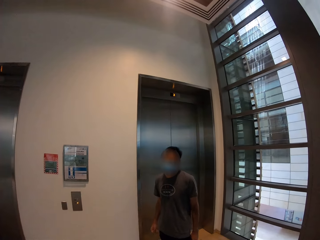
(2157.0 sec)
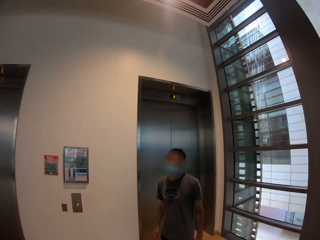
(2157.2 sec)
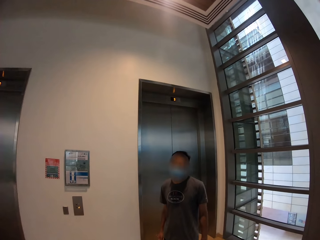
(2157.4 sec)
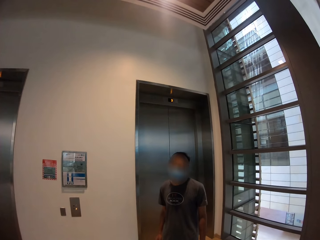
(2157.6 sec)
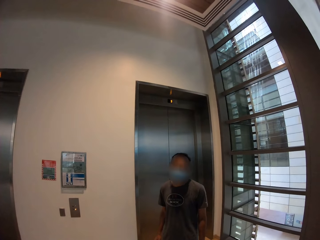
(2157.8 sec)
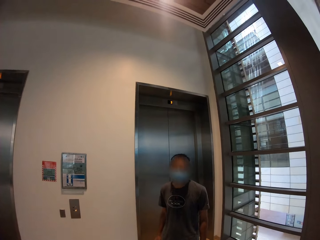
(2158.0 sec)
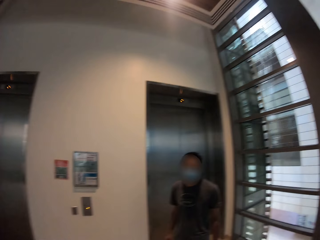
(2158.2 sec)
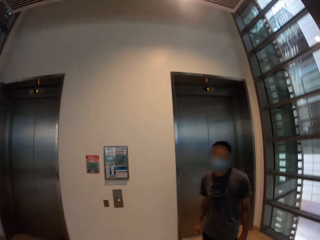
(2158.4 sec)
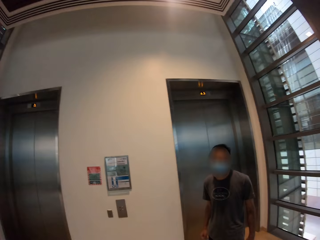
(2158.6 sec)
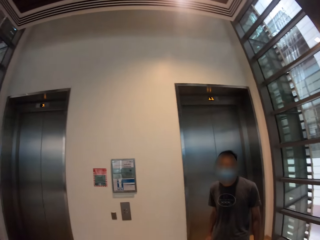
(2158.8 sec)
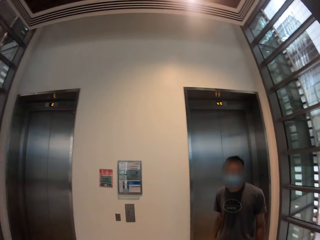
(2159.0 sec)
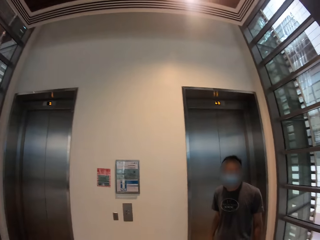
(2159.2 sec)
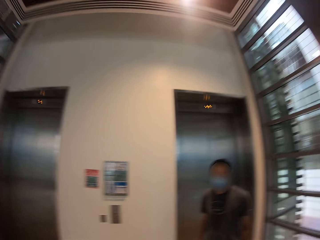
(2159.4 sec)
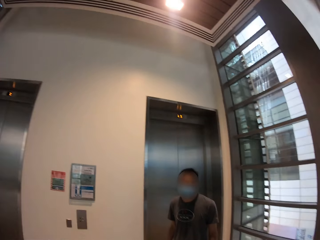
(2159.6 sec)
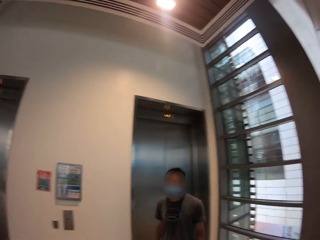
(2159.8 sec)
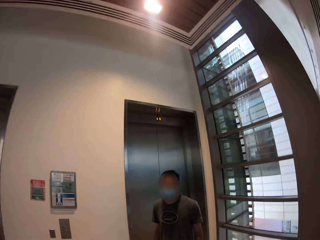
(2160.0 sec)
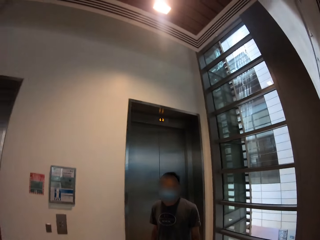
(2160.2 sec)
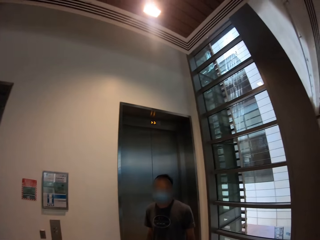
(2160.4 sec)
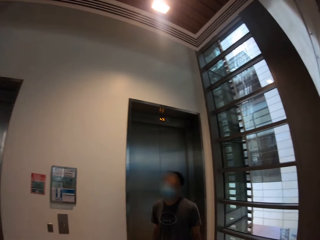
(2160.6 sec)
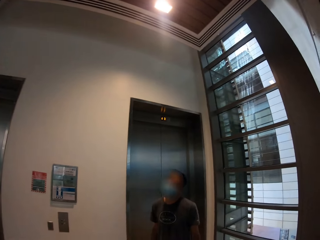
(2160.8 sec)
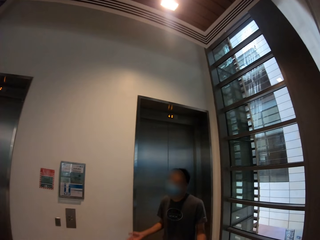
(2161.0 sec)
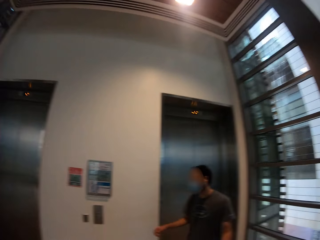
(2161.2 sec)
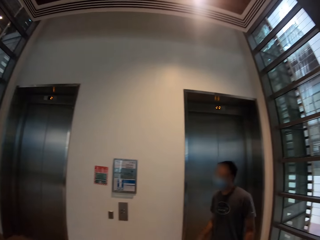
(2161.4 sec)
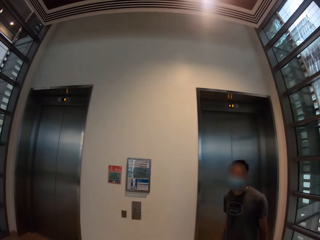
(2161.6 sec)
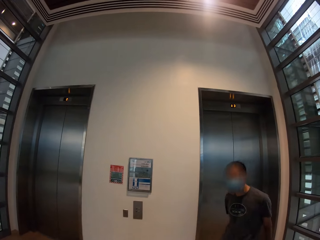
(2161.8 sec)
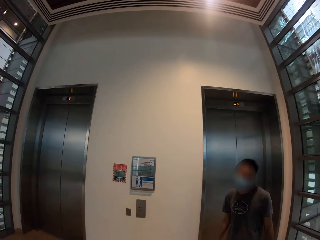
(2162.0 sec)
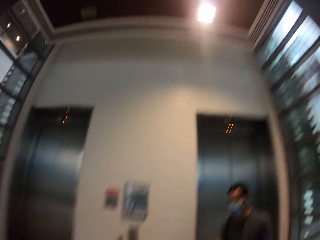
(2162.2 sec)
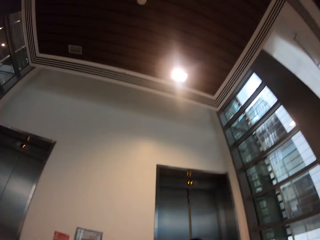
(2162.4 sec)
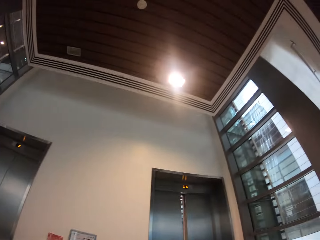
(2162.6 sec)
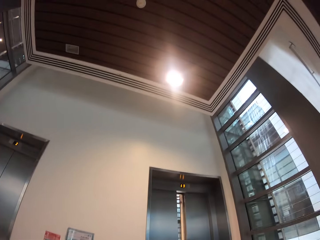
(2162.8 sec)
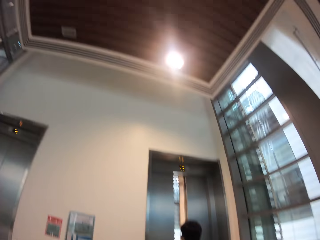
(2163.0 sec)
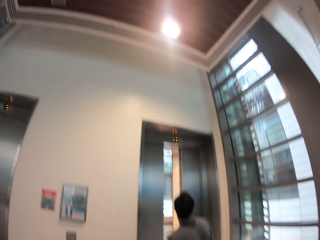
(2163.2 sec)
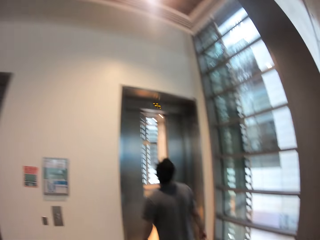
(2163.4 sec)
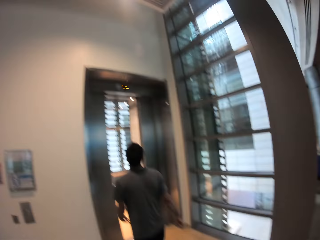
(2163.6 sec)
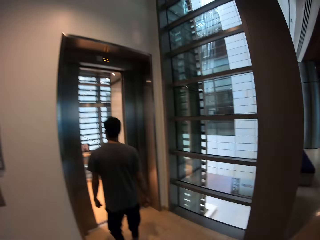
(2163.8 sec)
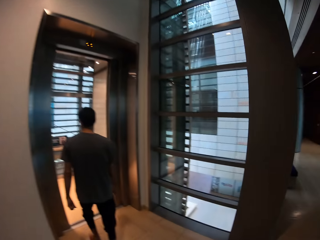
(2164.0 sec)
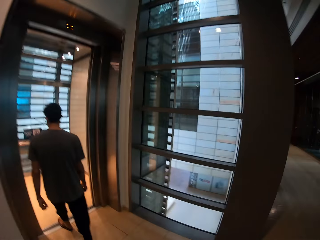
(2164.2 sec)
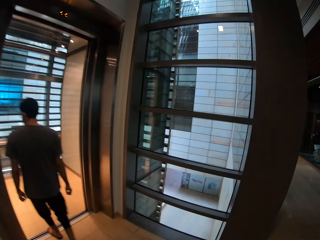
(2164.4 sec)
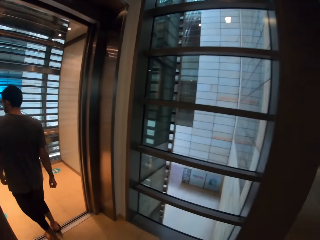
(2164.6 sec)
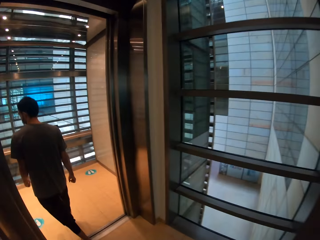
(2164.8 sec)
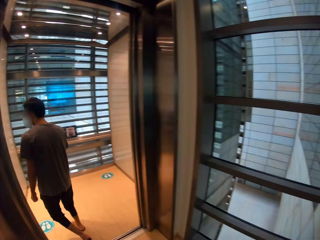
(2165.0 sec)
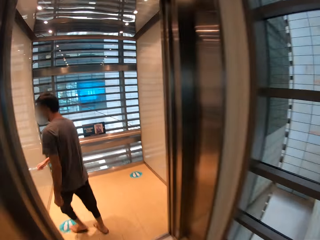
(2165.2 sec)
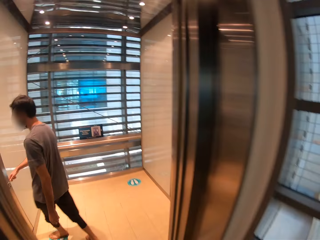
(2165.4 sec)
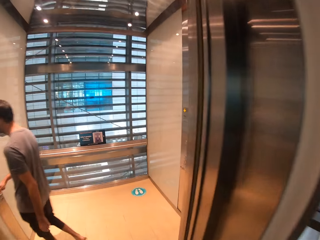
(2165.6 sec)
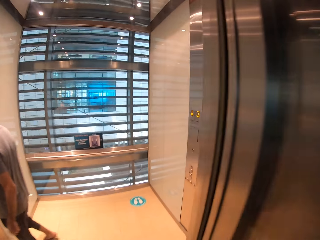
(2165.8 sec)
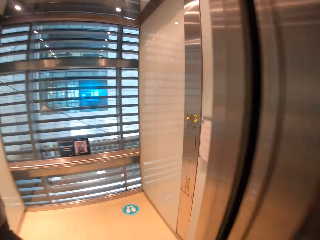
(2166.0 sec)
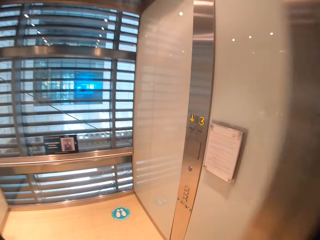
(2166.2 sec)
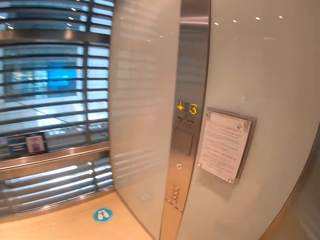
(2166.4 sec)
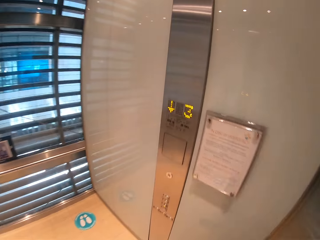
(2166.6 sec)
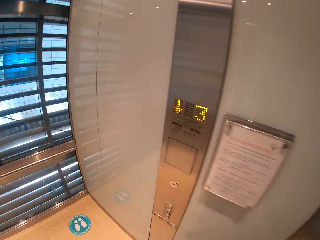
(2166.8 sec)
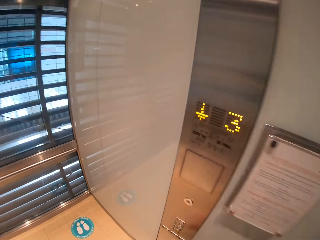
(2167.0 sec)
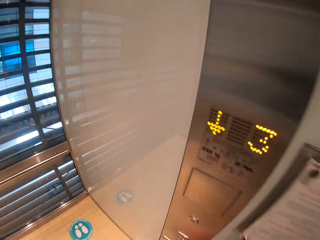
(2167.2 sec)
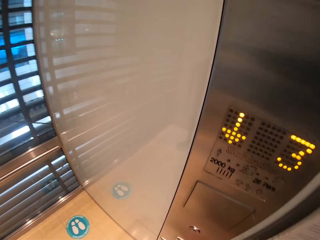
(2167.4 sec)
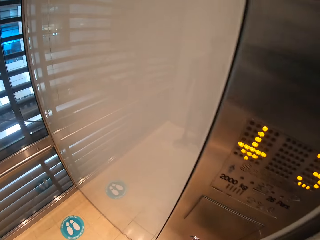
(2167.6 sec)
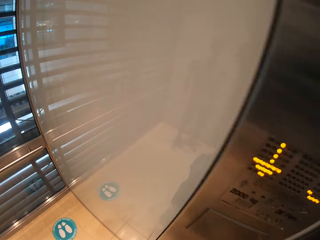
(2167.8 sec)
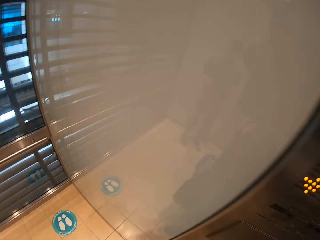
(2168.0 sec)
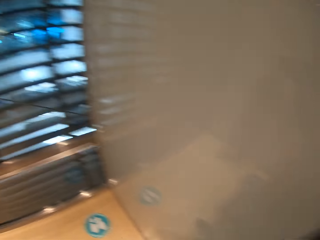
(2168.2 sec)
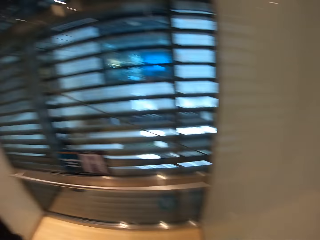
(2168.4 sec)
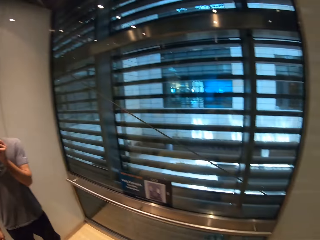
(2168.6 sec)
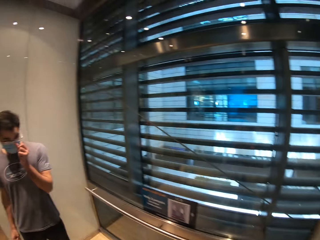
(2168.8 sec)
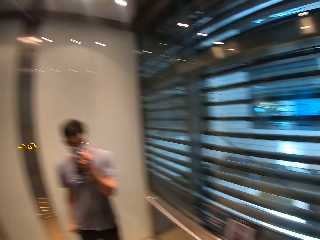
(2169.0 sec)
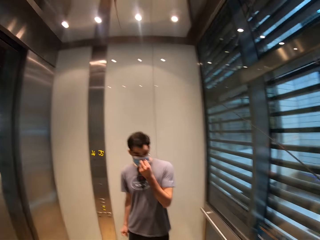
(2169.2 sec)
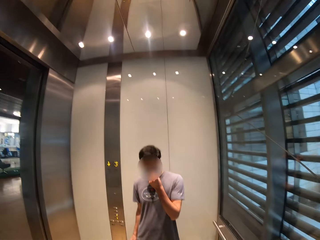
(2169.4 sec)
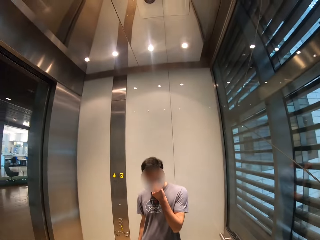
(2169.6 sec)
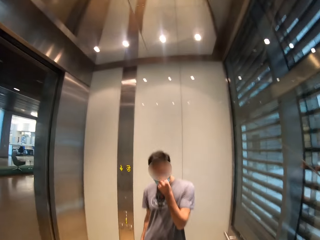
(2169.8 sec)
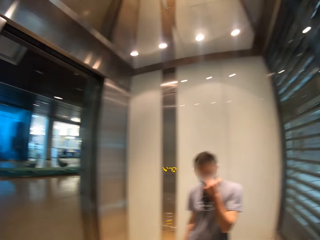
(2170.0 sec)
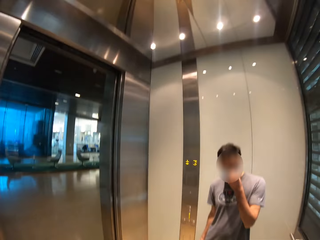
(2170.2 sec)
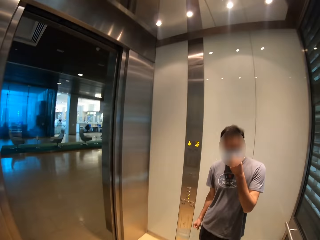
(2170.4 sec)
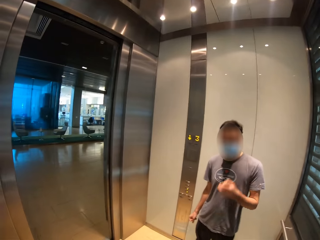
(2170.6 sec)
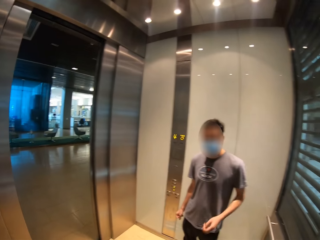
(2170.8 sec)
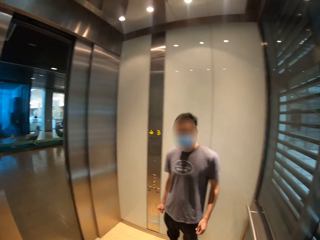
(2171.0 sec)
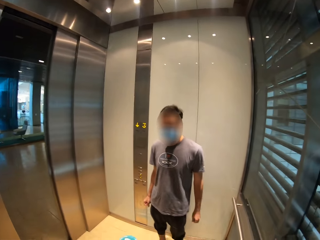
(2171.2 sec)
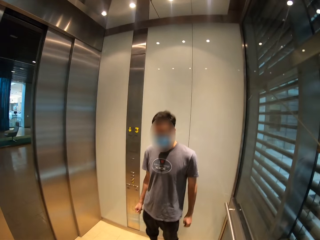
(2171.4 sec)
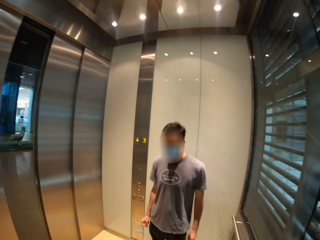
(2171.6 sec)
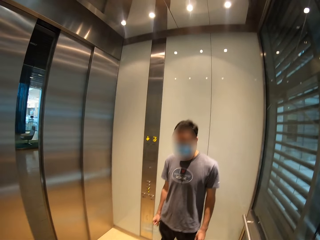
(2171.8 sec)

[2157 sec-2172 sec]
A colleague enters the elevator and touches the control inside the elevator. The camera wearer enters the elevator. They look around. They interact with the colleague.

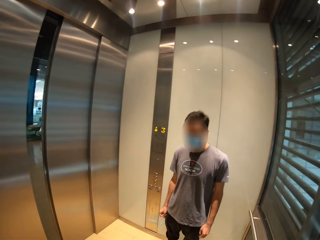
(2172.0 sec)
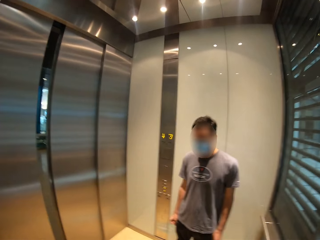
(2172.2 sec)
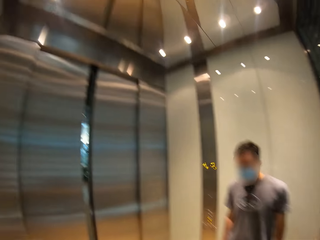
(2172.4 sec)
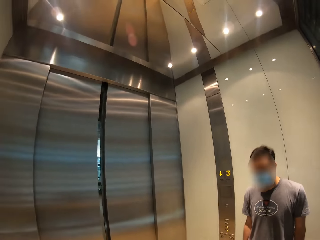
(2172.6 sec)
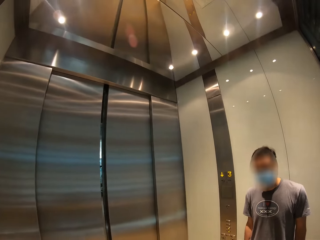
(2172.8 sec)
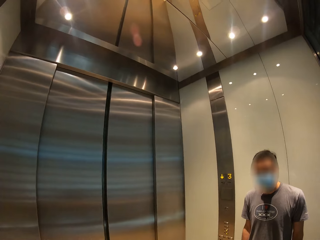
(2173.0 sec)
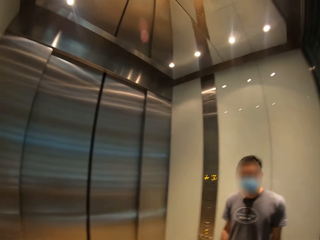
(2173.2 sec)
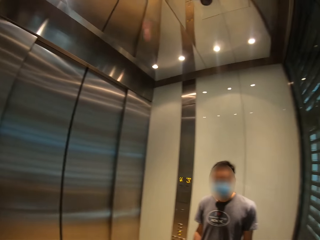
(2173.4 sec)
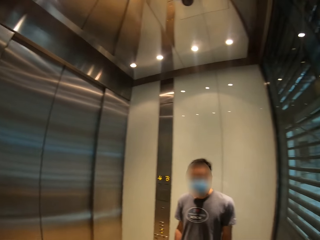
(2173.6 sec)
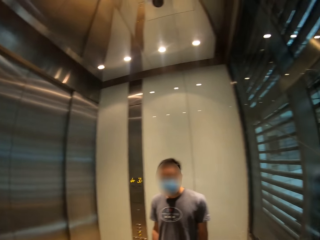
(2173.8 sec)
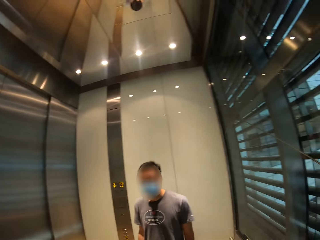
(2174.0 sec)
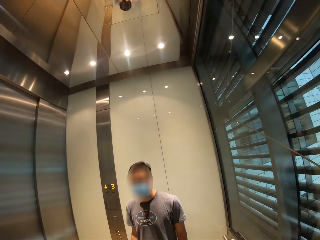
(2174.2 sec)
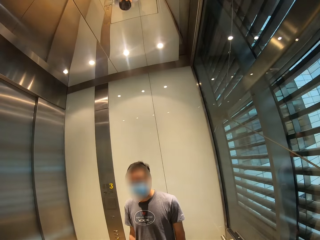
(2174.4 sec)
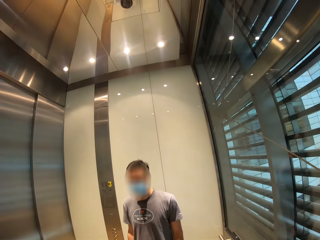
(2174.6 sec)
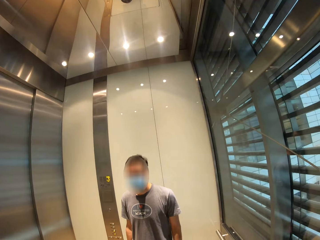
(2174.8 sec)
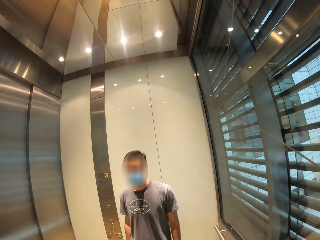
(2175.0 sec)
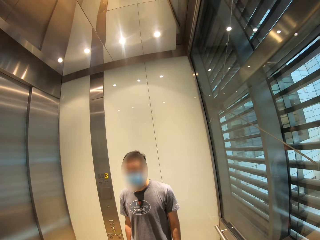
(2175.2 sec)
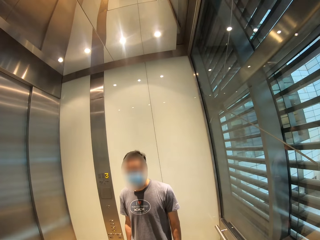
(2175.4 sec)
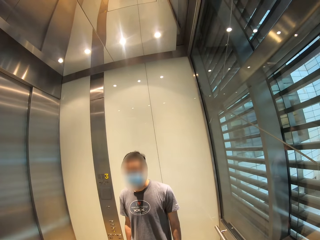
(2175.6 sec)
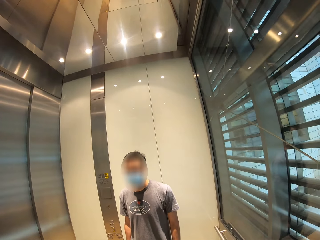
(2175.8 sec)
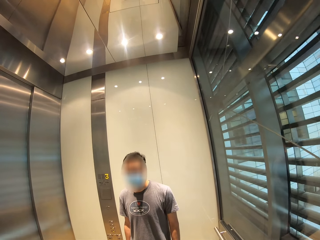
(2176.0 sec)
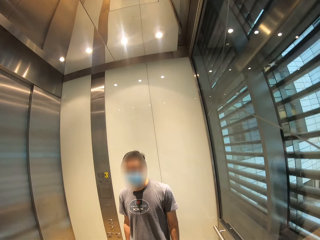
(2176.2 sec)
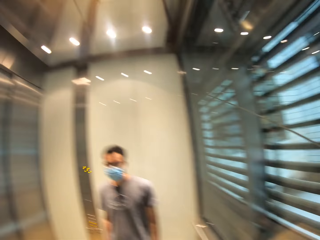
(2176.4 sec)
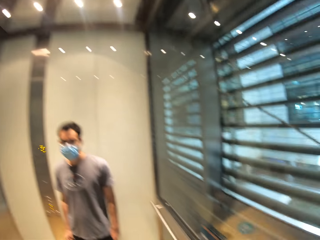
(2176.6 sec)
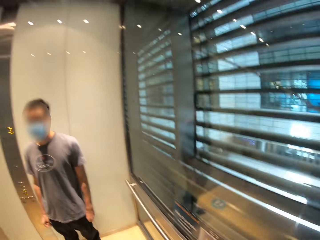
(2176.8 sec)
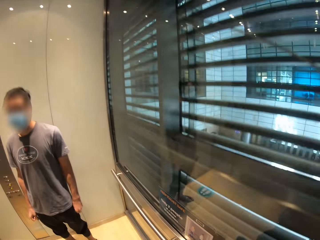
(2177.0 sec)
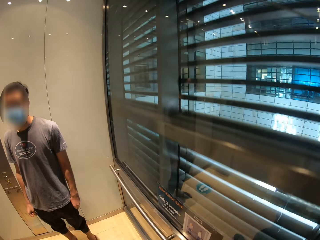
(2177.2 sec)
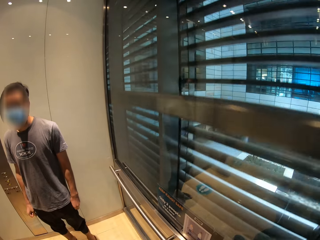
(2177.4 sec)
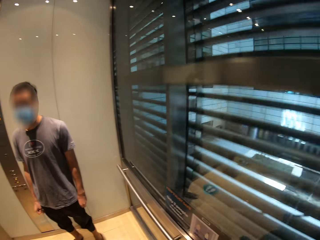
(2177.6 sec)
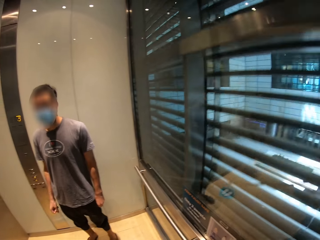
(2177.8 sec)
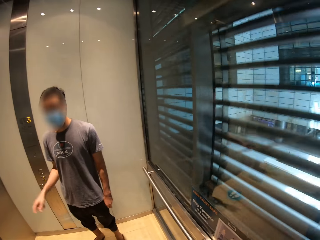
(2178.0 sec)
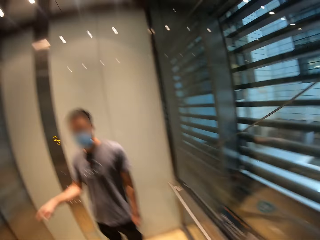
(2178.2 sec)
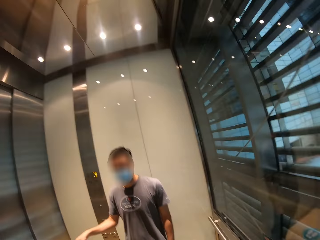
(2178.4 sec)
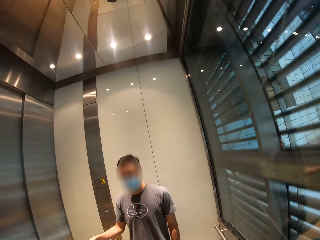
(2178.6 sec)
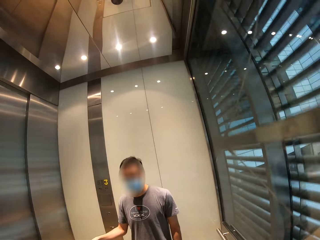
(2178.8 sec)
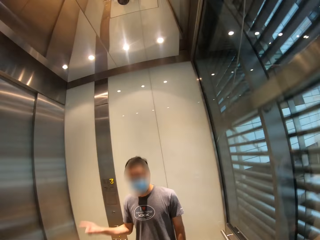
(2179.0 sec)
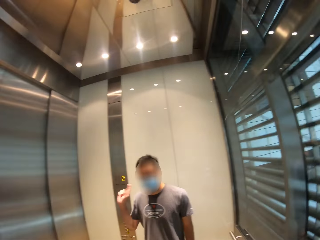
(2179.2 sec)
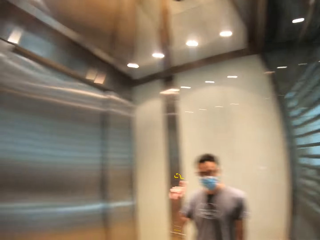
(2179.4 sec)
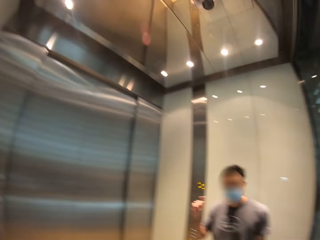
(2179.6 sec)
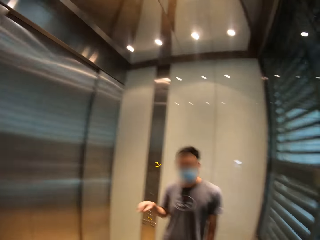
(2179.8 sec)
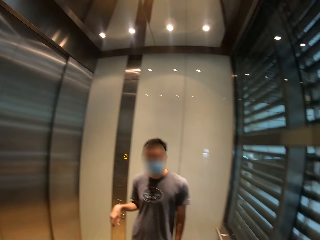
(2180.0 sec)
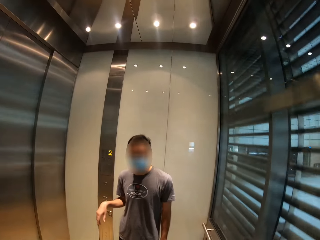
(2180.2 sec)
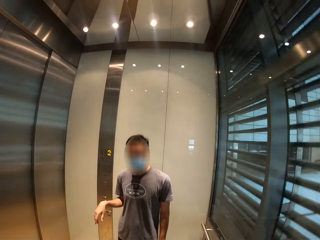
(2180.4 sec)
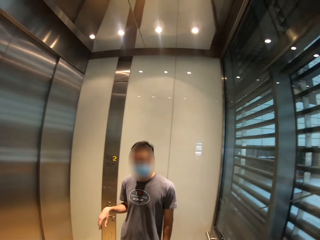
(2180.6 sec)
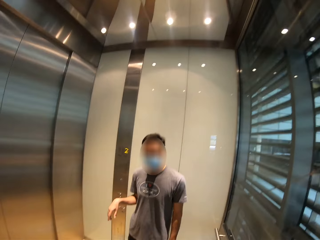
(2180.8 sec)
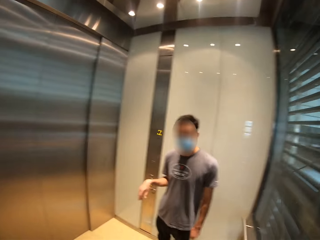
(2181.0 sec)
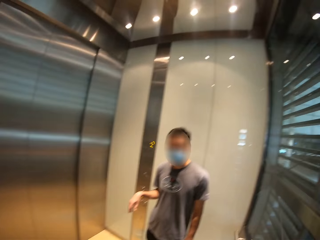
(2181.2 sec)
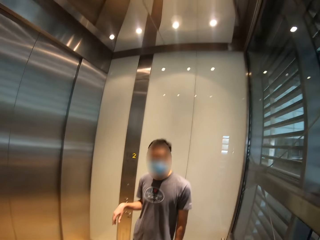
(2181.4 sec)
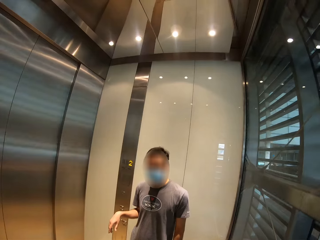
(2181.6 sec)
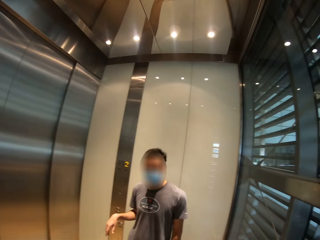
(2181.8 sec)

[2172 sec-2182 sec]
The man lifts up his right hand. The man is talking to the camera wearer while backing an elevator entrance.
